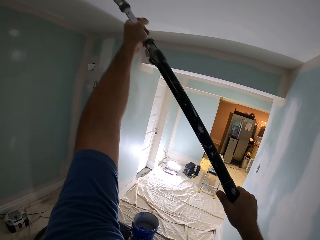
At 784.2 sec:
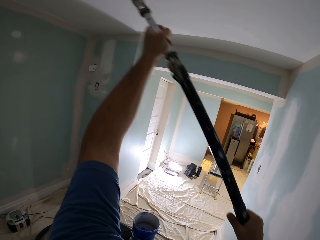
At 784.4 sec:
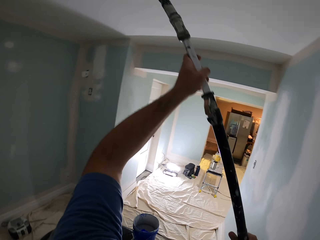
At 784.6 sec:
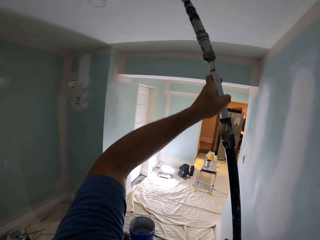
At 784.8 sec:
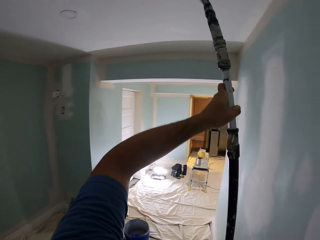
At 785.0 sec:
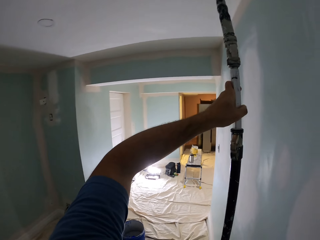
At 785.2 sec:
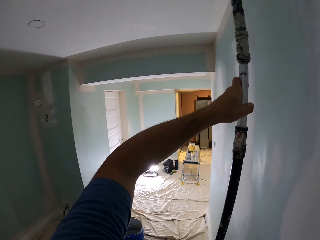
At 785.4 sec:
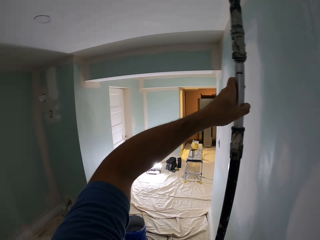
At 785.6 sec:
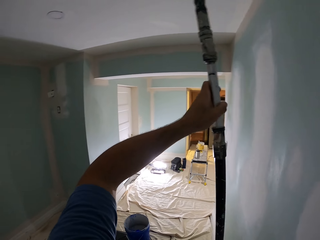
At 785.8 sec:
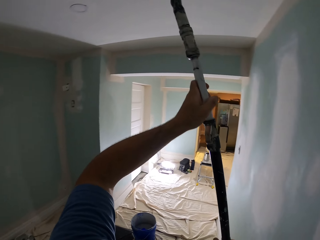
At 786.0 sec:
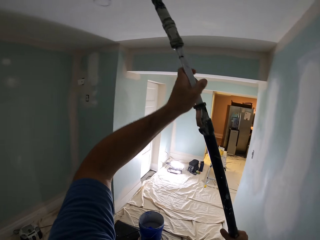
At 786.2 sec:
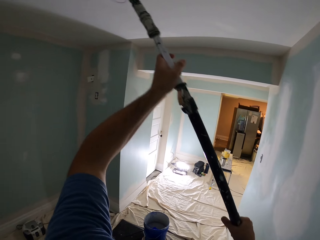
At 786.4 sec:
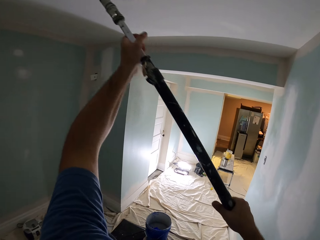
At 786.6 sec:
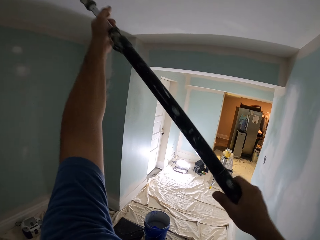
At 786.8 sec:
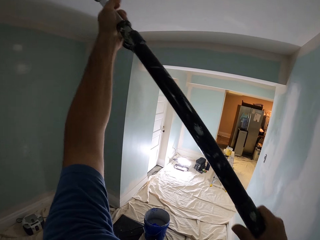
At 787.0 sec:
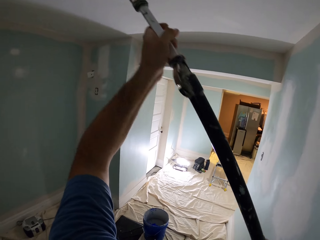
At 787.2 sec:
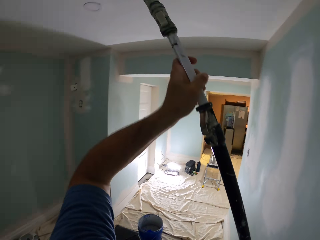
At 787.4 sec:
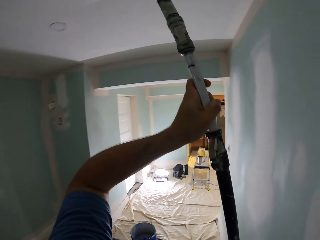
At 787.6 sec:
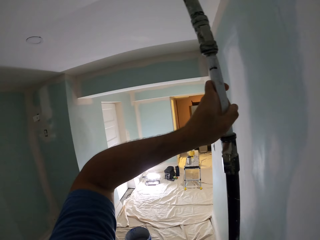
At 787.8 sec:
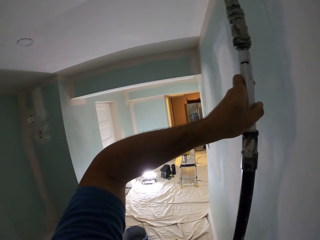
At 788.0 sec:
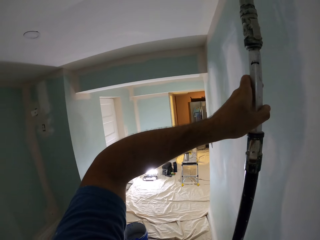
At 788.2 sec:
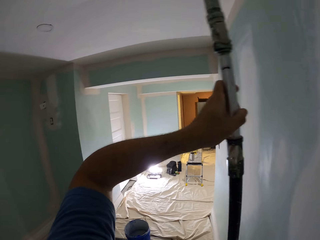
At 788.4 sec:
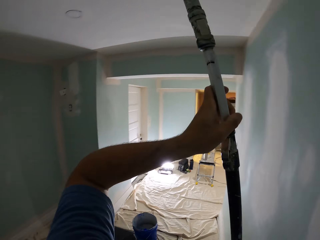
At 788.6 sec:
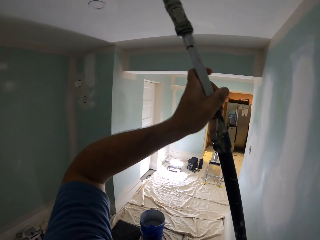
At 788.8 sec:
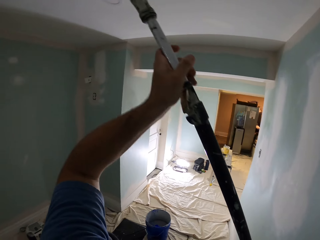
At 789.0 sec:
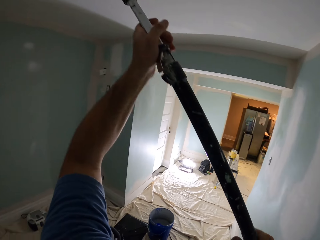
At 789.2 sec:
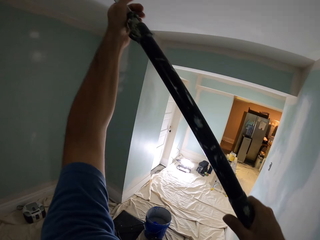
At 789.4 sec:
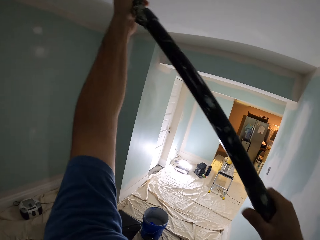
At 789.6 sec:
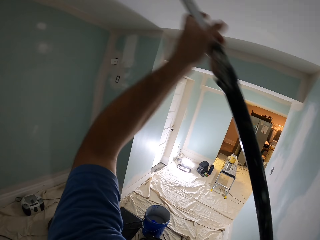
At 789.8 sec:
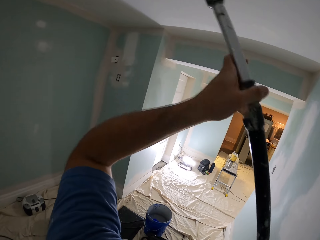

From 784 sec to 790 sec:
The camera wearer paints the roof.

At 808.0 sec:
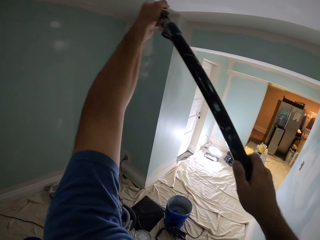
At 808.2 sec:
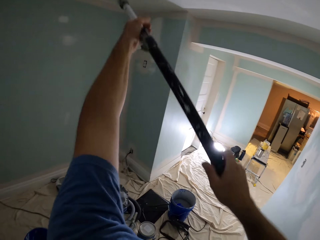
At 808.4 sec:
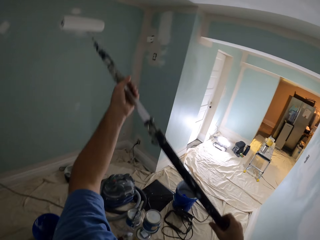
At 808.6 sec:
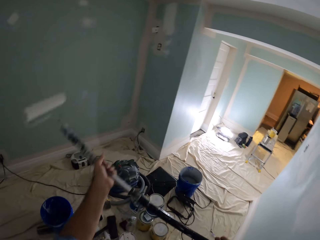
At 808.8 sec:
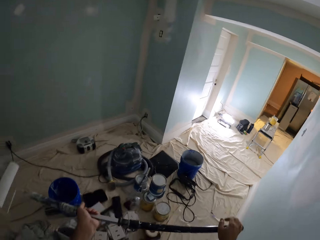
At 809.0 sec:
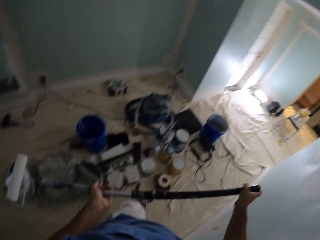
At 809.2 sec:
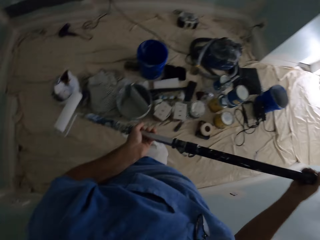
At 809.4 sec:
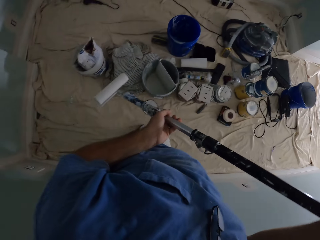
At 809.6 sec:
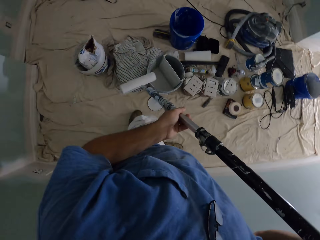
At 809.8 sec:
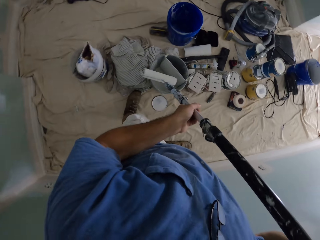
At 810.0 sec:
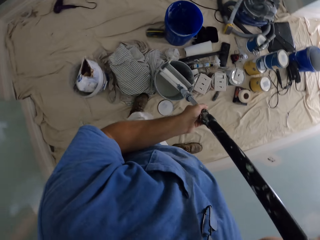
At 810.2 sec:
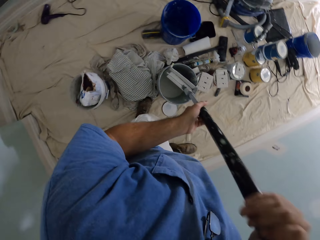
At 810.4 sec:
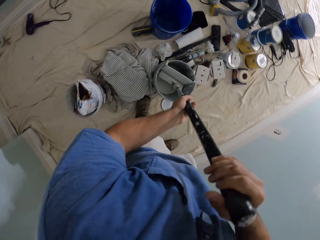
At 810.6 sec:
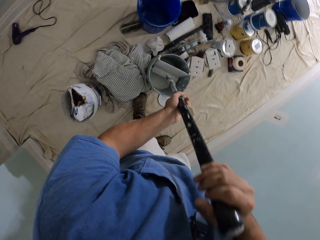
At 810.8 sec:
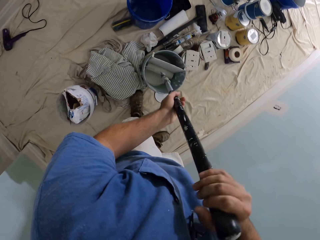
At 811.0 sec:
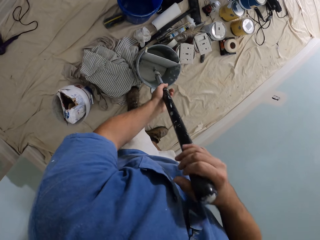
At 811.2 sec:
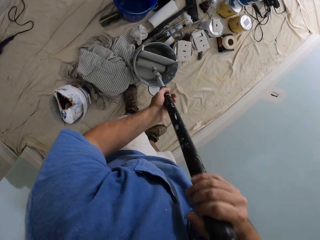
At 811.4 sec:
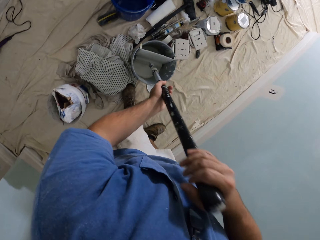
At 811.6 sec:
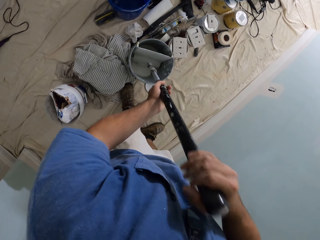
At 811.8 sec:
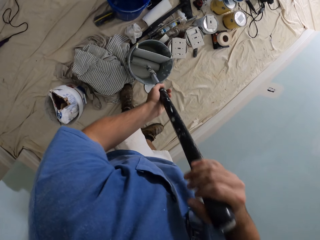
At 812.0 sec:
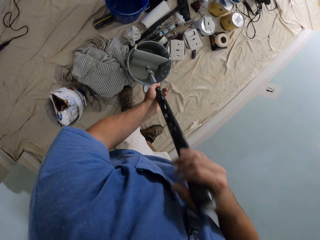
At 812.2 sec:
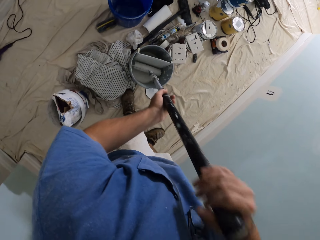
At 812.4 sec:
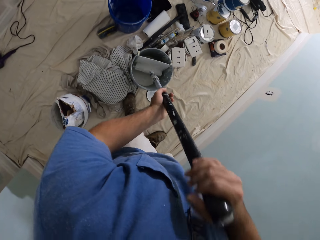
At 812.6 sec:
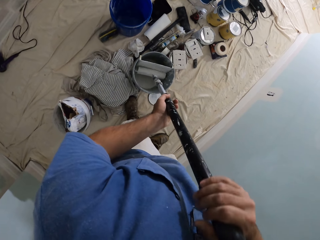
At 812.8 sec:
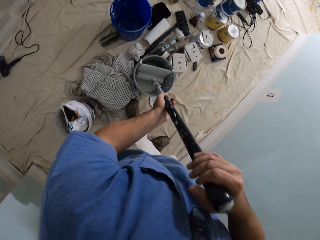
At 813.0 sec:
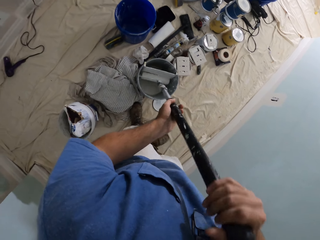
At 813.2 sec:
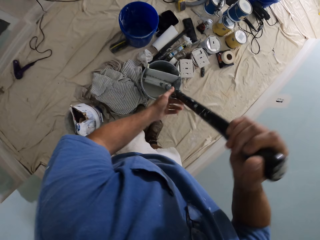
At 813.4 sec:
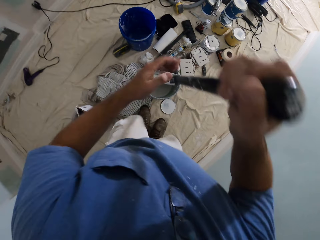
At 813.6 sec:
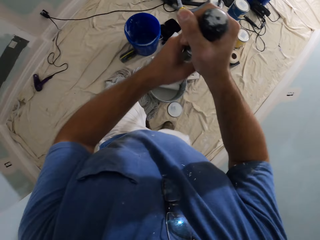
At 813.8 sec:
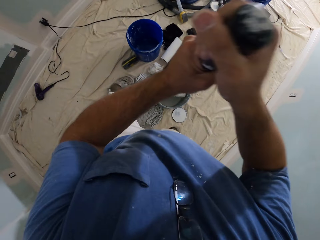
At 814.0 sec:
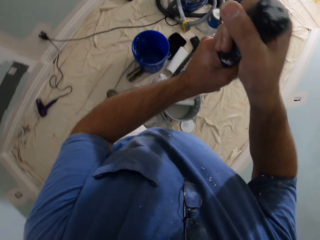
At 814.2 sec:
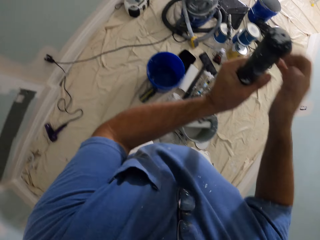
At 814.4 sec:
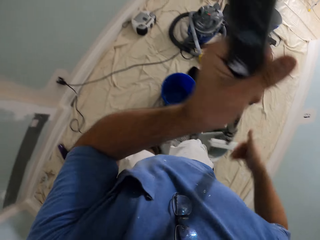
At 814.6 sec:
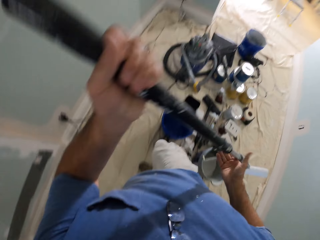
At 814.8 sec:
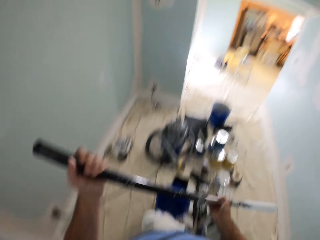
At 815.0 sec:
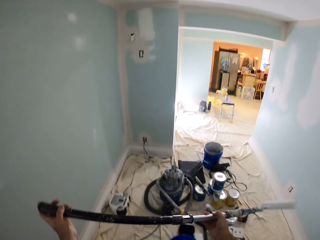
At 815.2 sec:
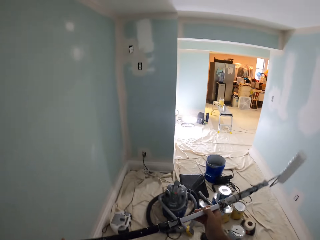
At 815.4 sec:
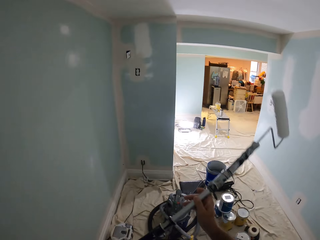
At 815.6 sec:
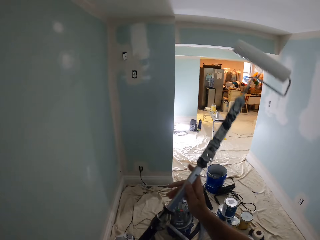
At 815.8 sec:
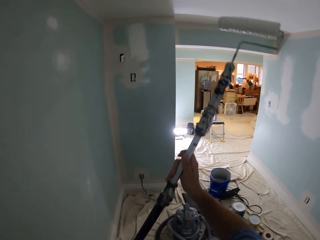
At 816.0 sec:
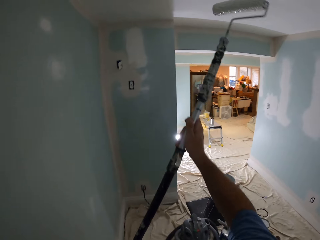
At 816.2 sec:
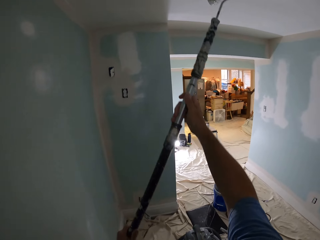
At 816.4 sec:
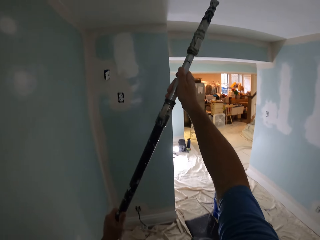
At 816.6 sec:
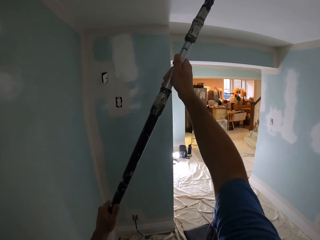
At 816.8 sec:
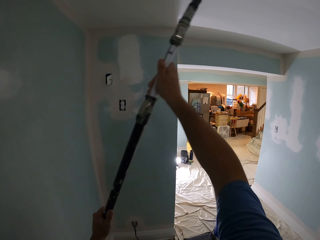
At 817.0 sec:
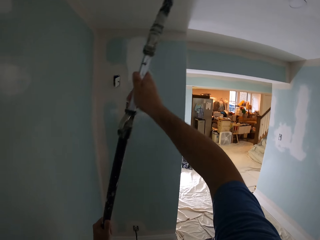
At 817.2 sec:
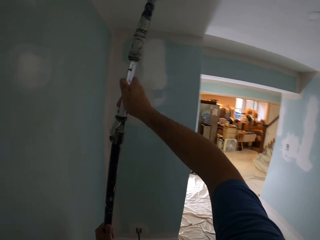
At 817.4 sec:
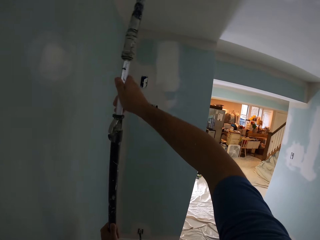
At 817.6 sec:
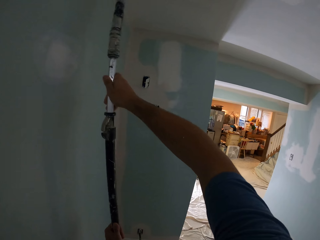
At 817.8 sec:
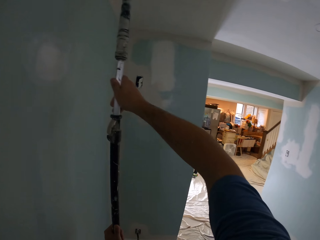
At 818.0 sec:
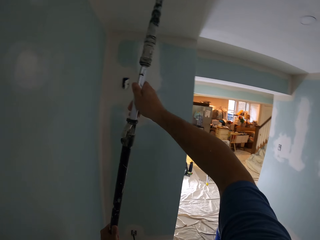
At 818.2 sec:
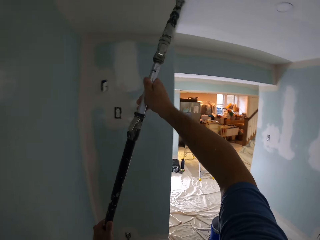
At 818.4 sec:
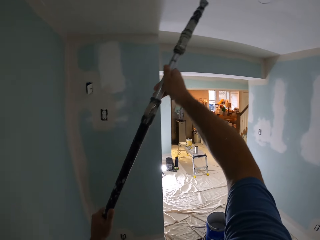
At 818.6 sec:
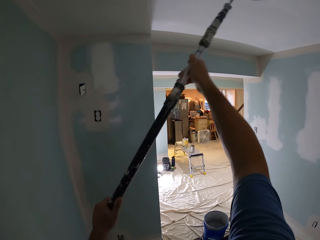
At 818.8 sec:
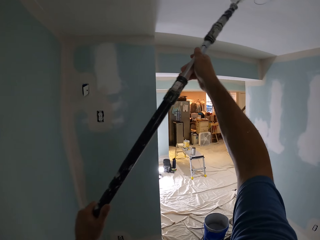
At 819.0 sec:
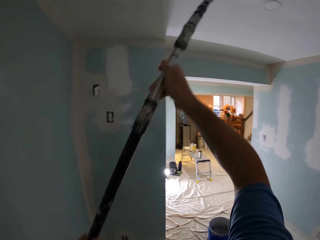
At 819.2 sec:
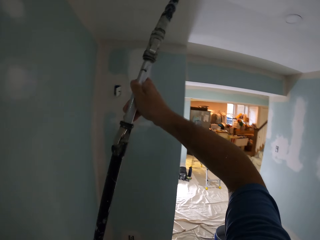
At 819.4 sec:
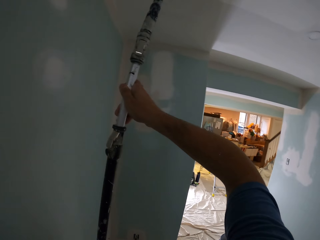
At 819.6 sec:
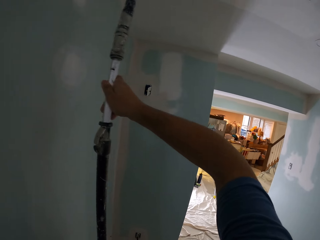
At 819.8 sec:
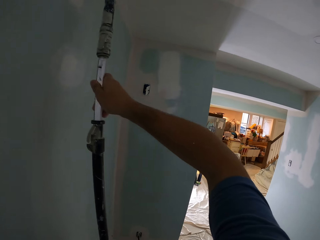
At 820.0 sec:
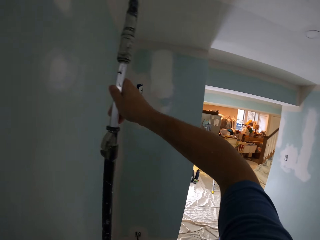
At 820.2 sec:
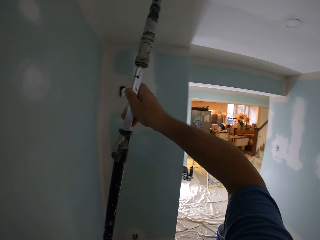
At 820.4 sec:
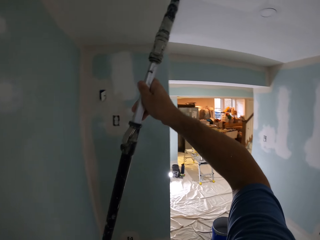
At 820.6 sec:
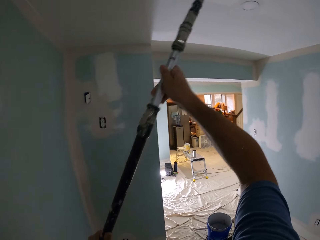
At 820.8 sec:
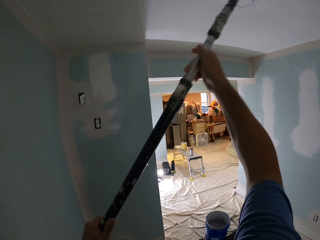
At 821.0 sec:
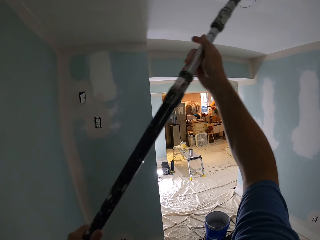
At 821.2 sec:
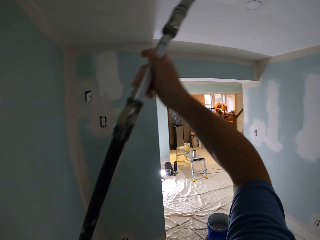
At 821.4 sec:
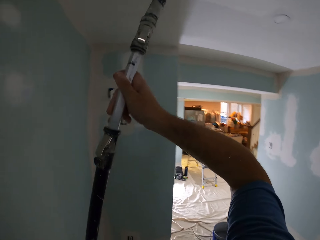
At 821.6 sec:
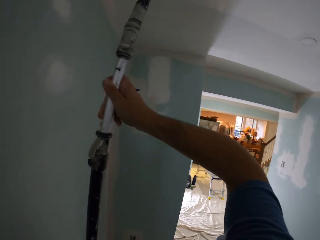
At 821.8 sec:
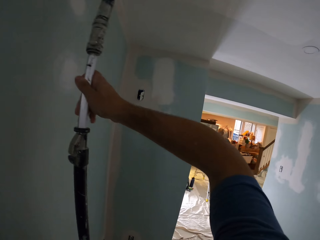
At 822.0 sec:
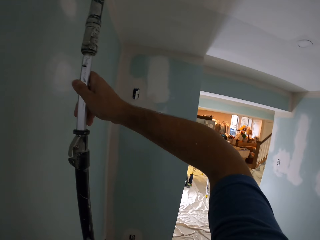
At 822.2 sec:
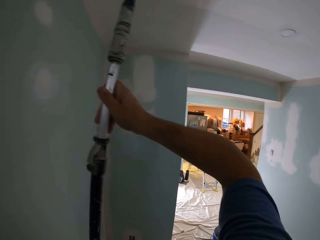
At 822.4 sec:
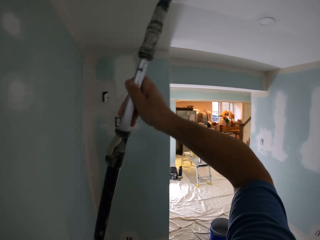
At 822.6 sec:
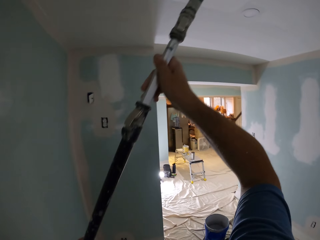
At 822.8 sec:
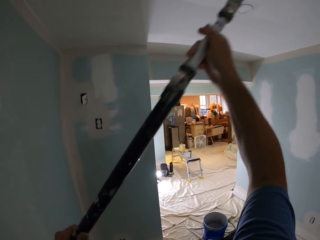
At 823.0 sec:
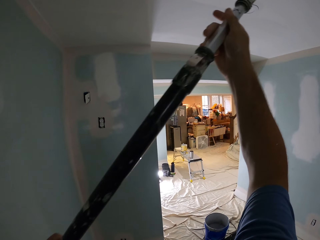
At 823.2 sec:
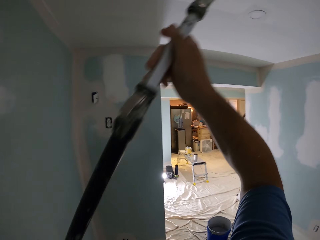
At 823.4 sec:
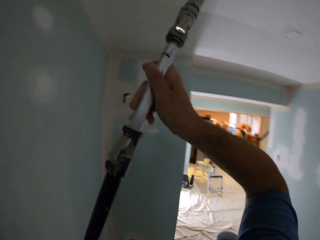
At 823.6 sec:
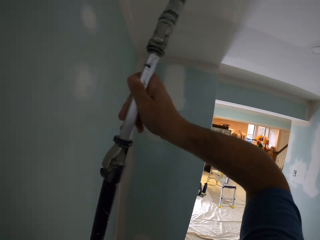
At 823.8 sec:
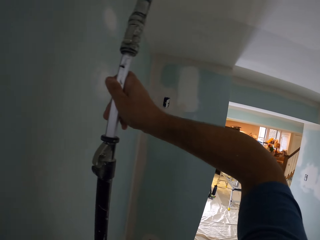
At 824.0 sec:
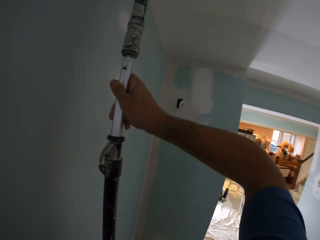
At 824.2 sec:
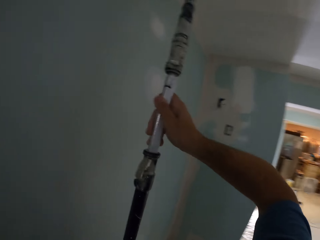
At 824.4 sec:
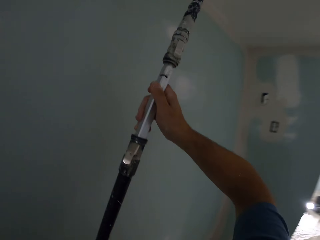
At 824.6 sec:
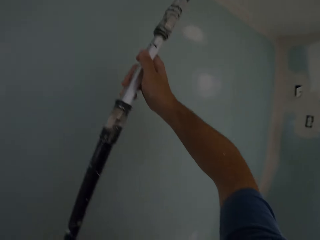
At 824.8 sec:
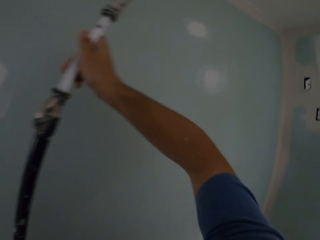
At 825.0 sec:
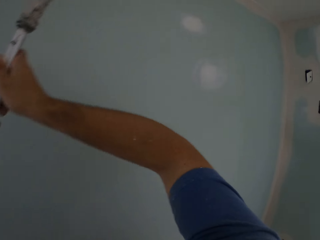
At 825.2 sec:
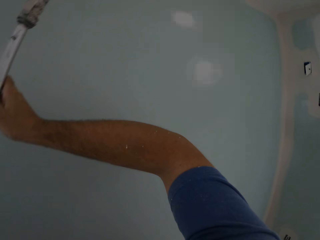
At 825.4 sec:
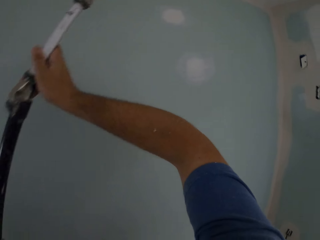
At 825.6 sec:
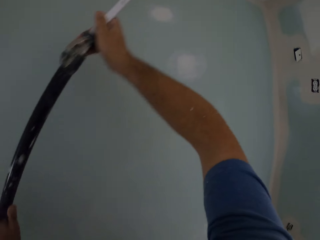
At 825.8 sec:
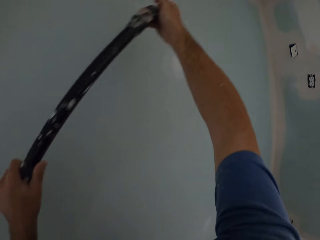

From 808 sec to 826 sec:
The camera wearer dips the paint roller in the bucket of paint. They paint the ceiling with the paint roller.
